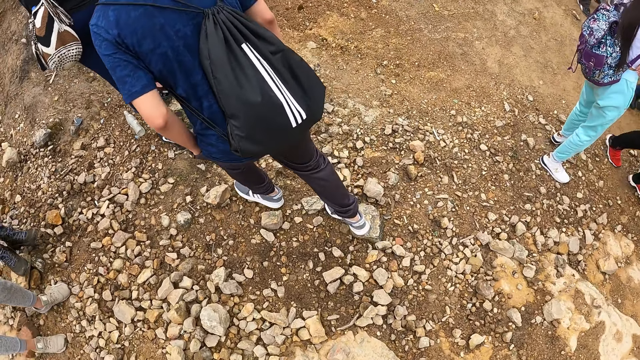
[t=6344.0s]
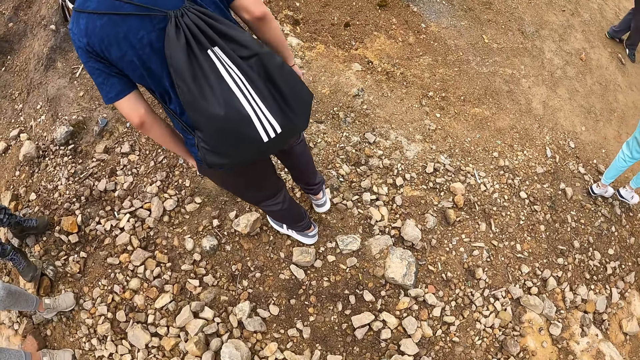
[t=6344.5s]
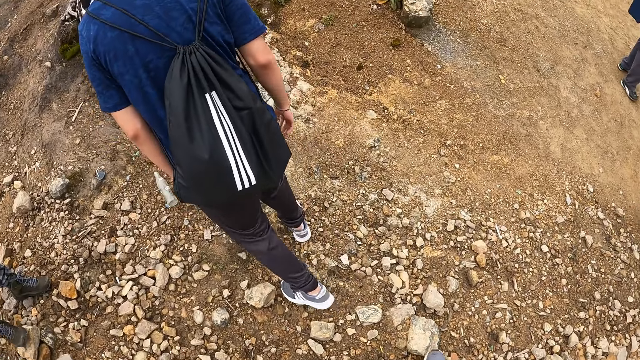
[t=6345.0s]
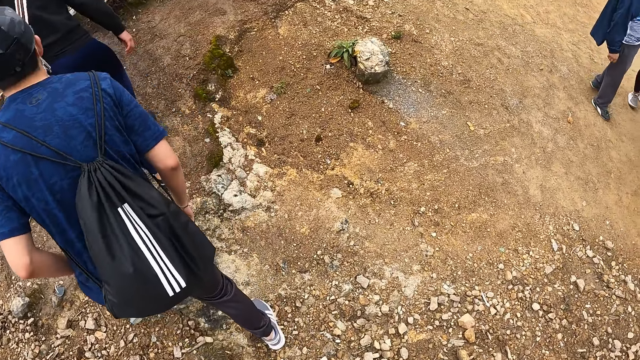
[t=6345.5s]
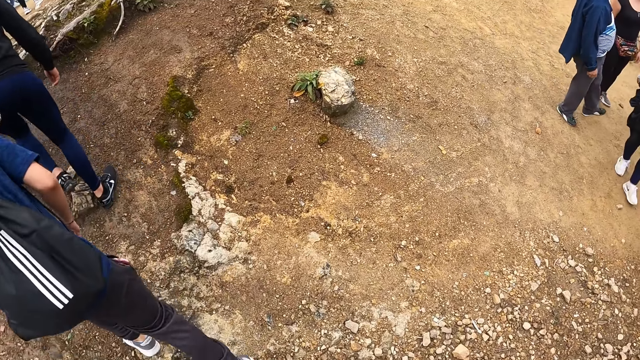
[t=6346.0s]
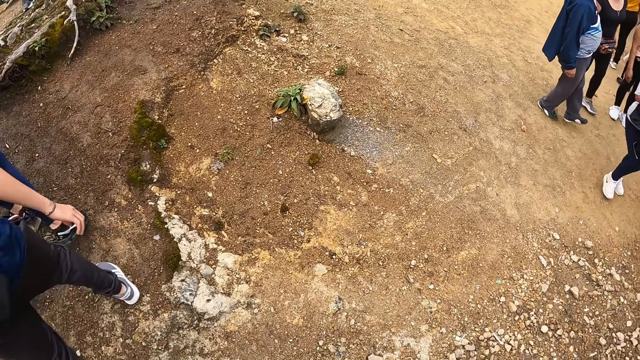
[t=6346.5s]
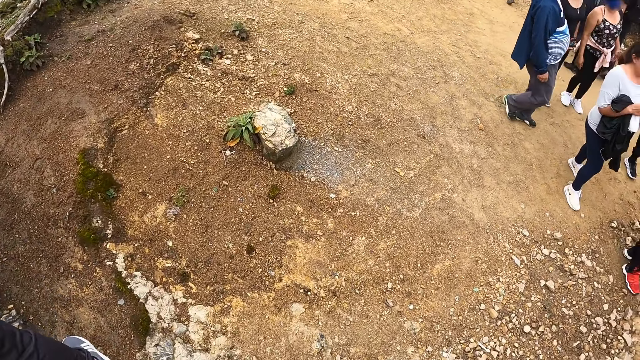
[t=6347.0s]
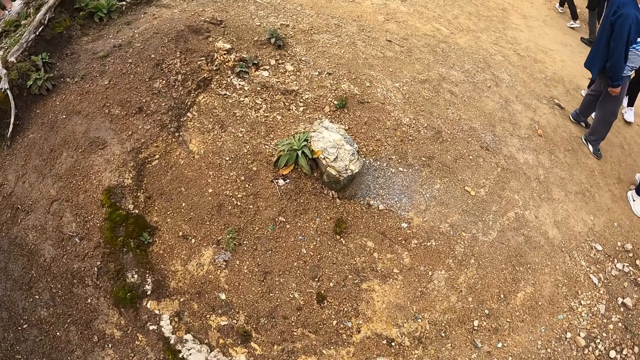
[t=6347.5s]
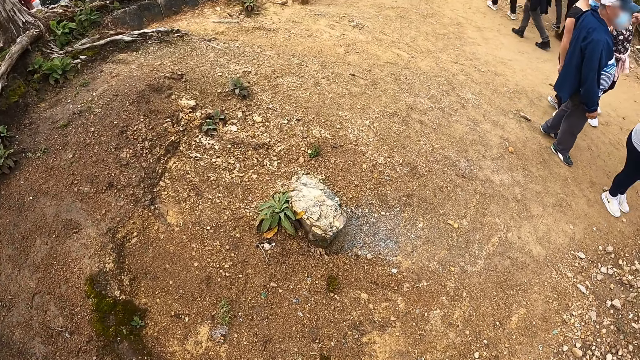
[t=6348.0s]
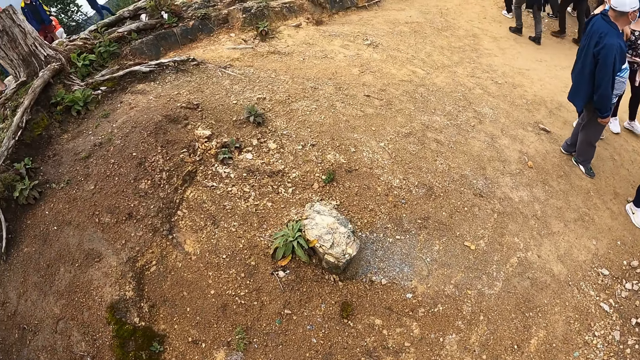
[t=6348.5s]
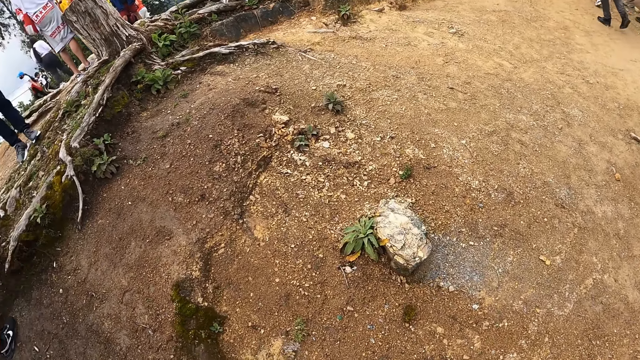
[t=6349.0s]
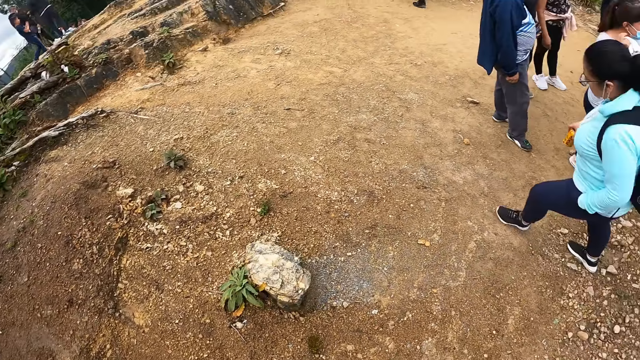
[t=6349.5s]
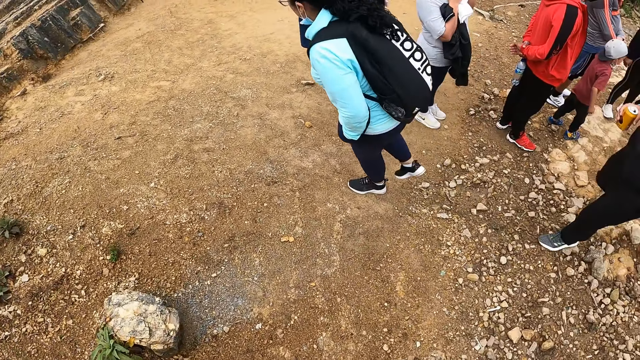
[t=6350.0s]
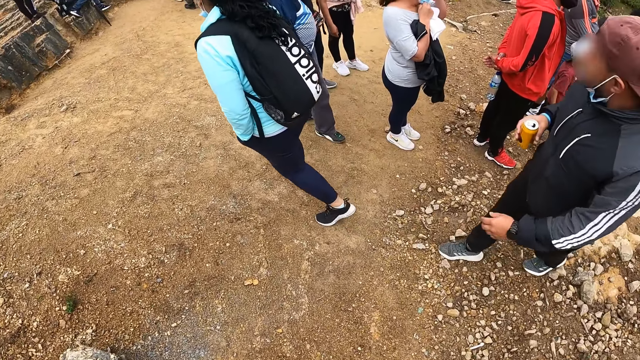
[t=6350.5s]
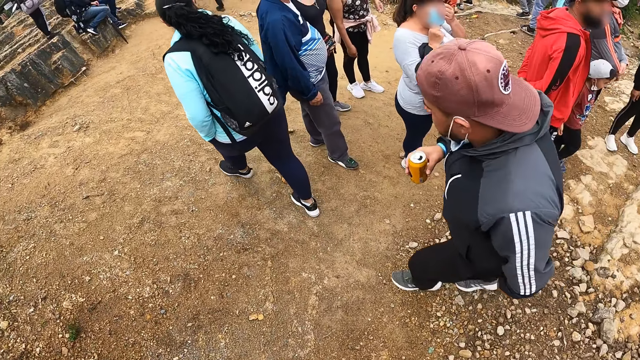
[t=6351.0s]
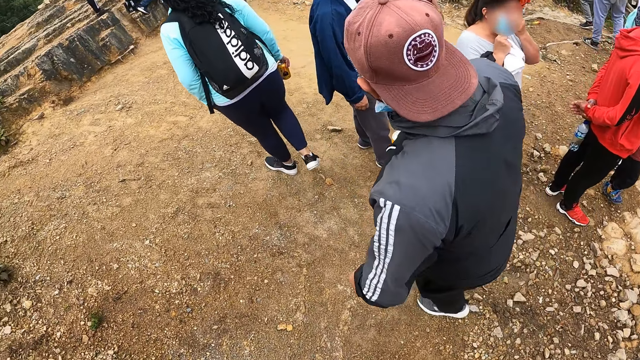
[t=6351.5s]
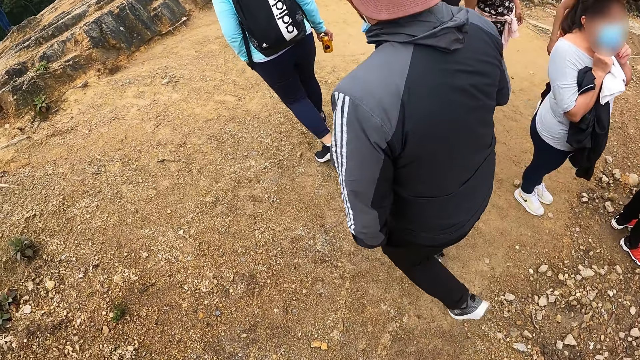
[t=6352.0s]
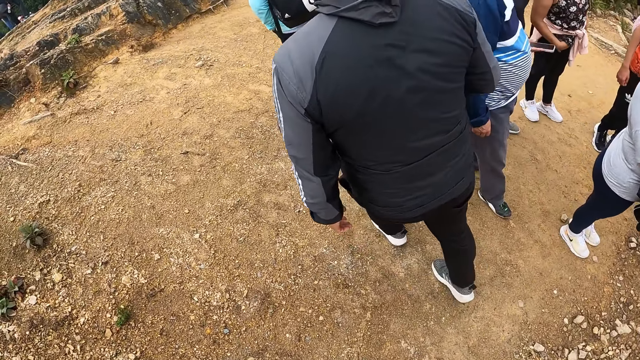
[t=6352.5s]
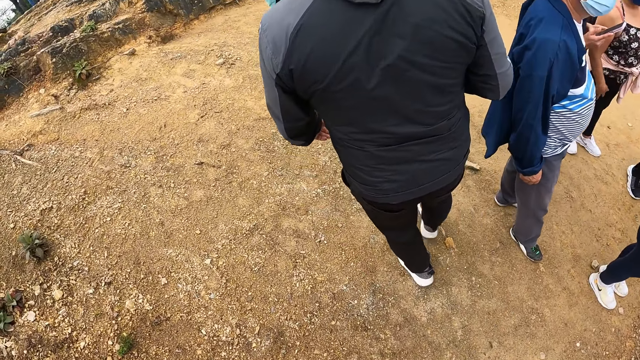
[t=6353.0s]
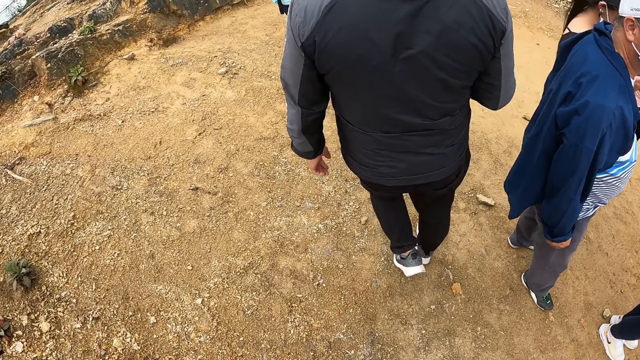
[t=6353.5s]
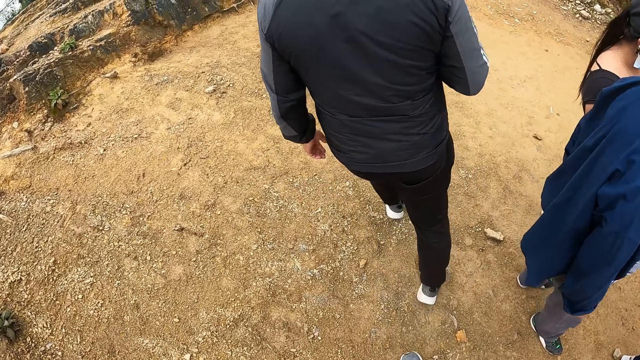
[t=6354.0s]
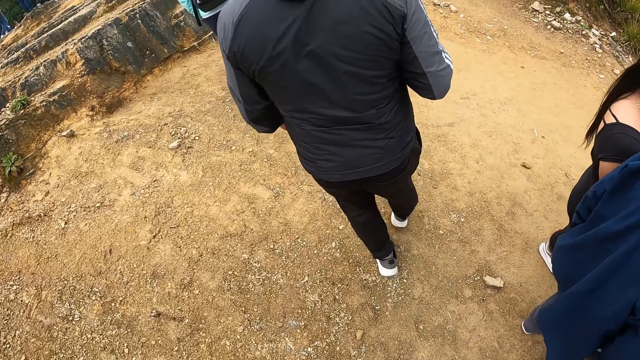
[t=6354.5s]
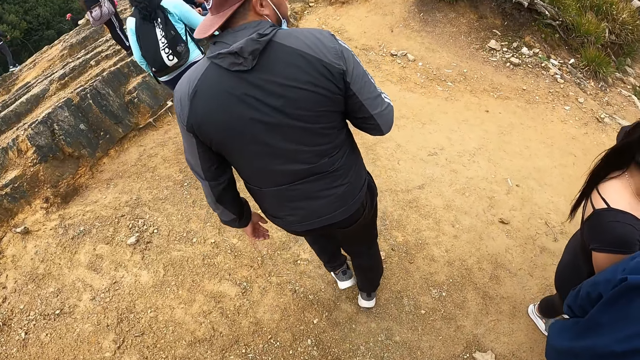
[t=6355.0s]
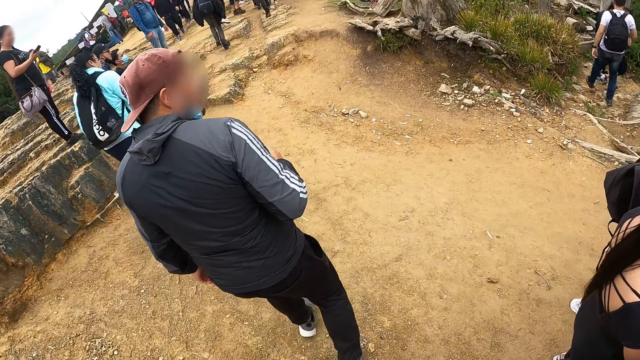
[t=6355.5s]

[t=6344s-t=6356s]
The camera wearer walks around the compound. They look at the people around. They walk around the compound.

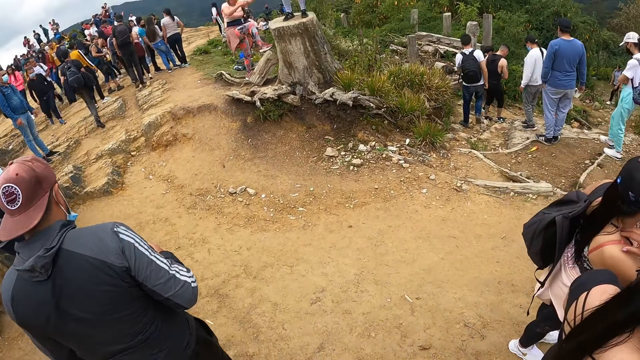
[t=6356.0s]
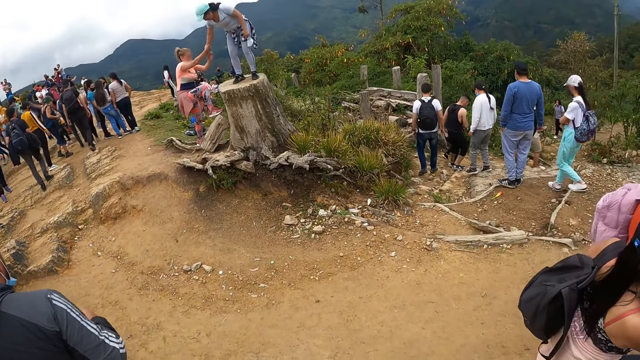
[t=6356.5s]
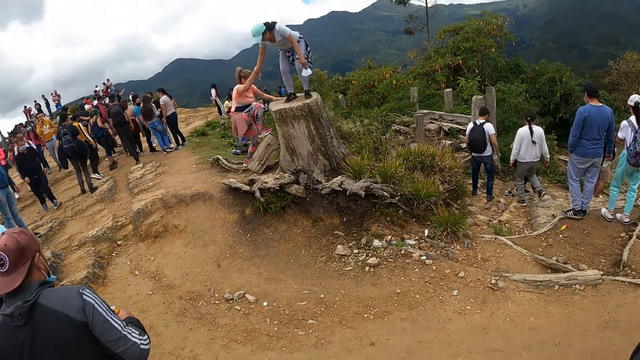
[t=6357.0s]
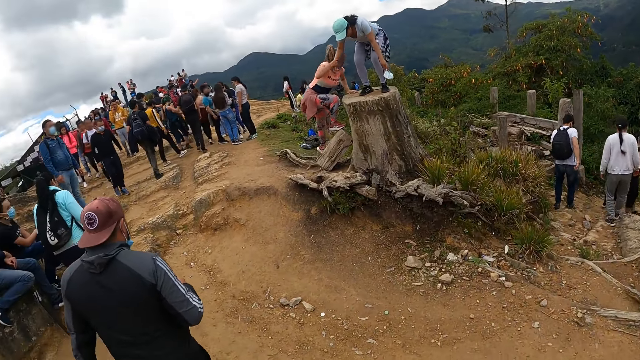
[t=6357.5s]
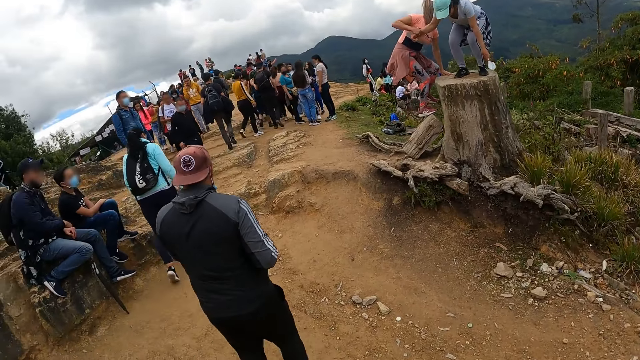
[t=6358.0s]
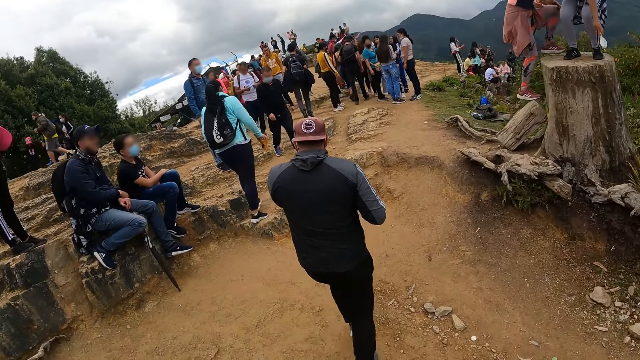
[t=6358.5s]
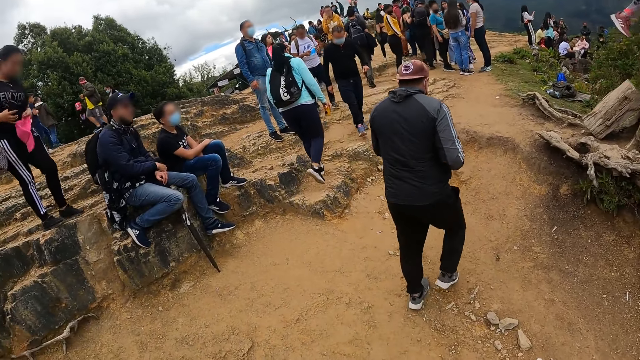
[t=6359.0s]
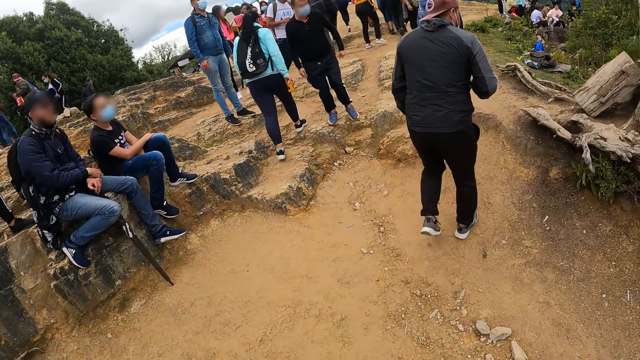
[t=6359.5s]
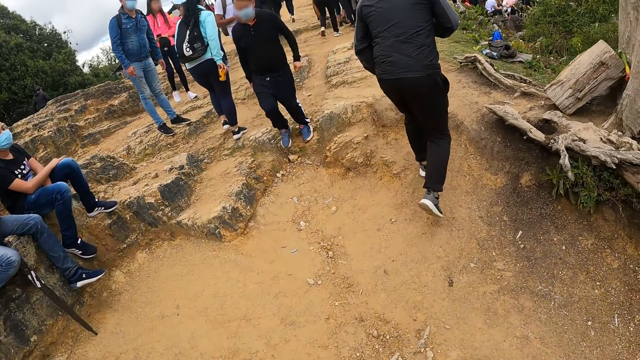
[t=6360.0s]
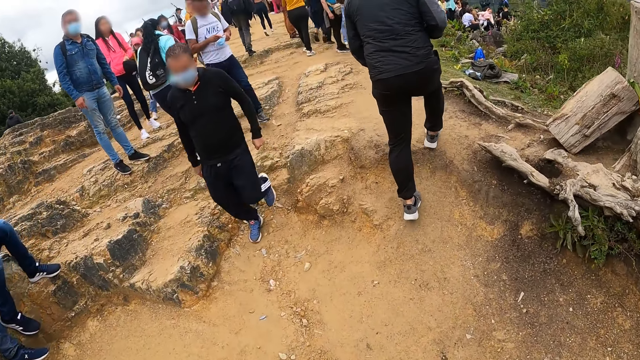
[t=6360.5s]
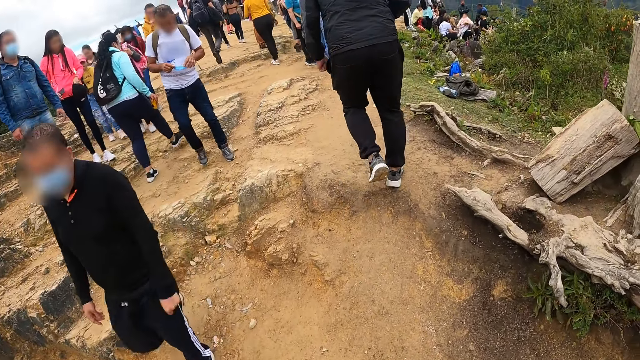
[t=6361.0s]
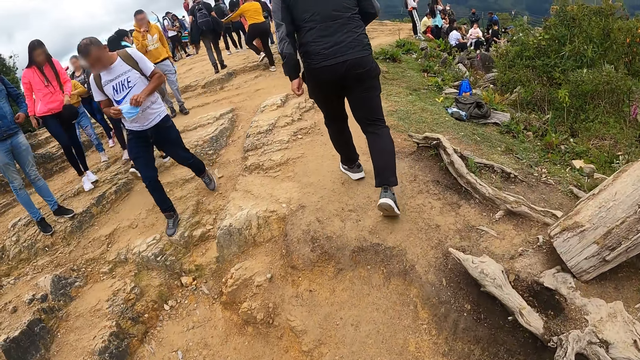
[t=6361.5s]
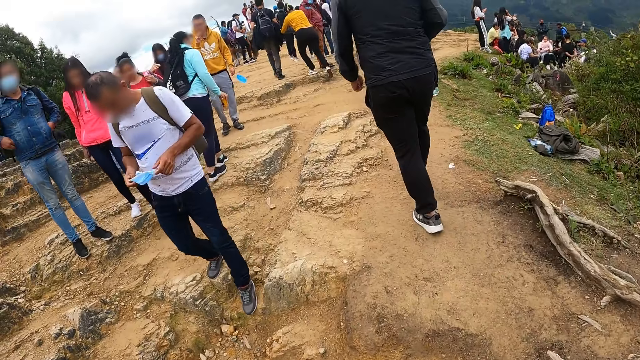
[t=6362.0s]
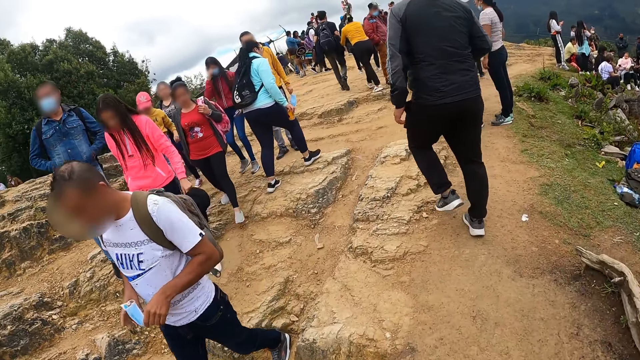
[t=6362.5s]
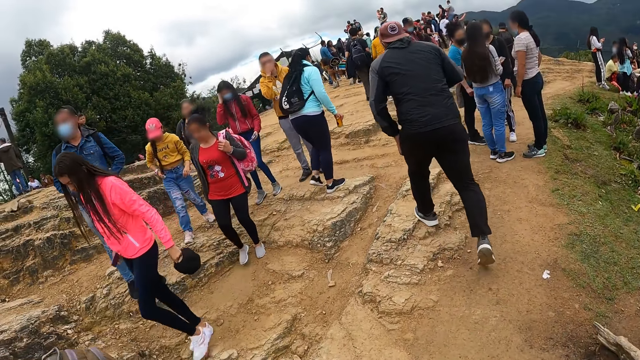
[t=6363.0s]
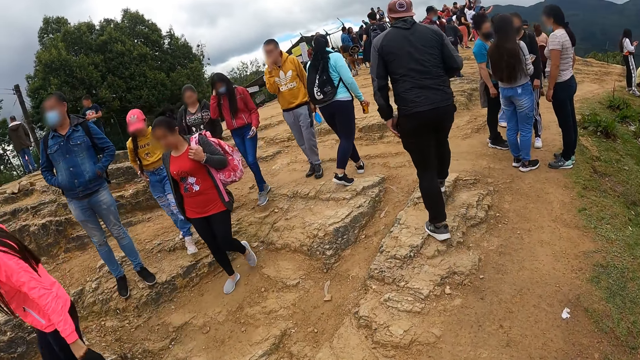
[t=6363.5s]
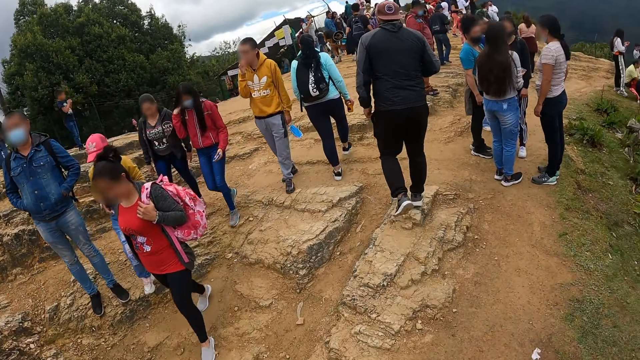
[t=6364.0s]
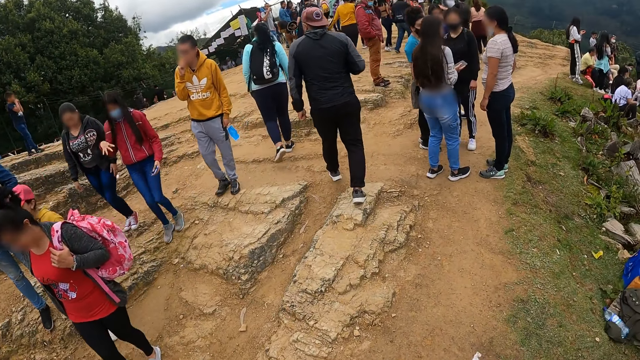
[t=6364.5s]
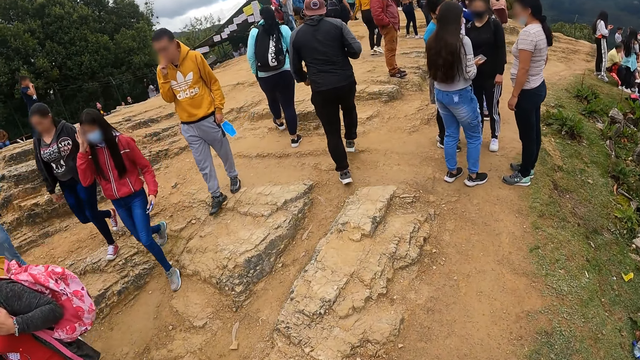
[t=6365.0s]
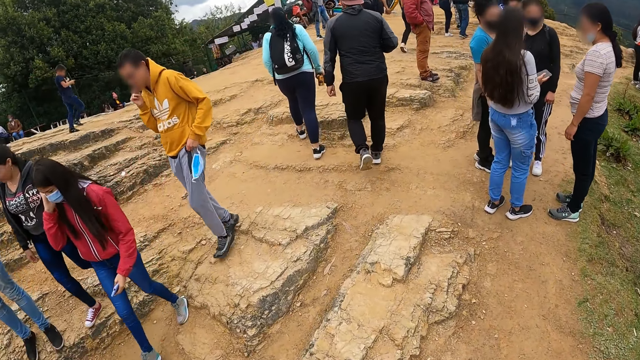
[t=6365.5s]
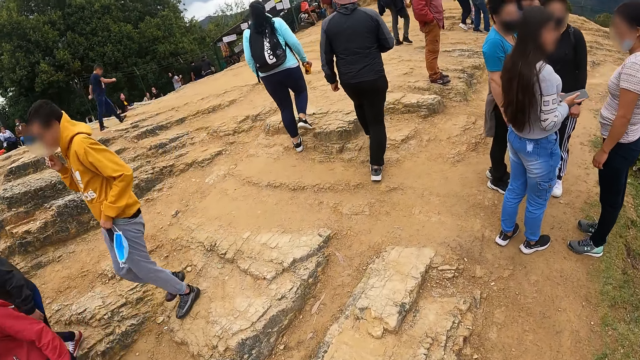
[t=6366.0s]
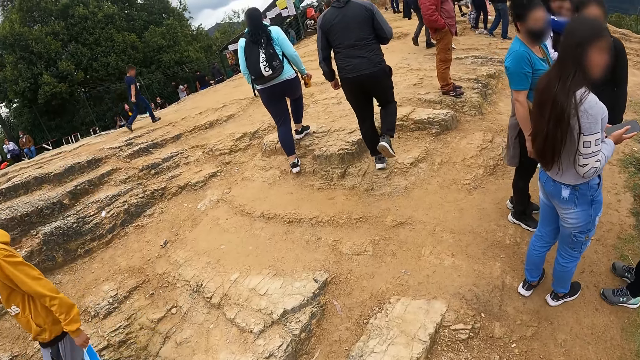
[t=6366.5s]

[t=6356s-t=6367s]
The camera wearer looks up the hill. They walk around the compound. They look at the people around.
